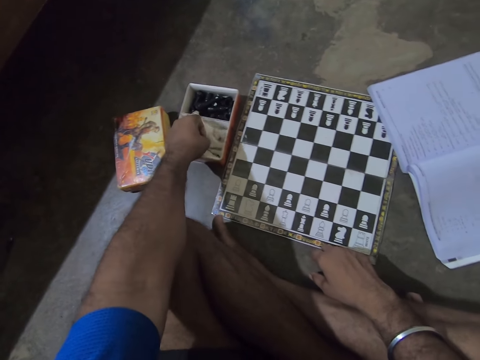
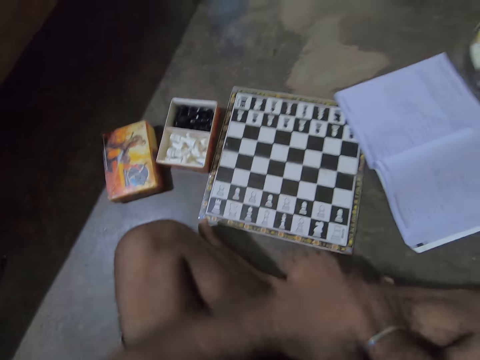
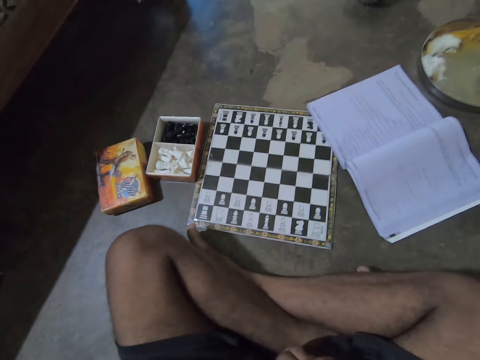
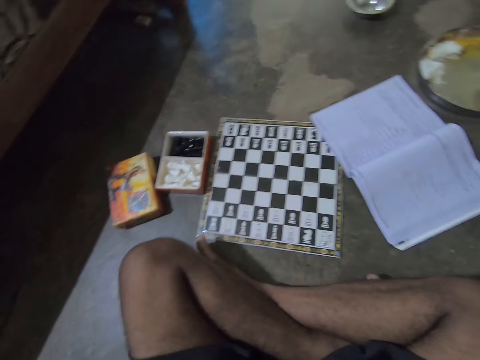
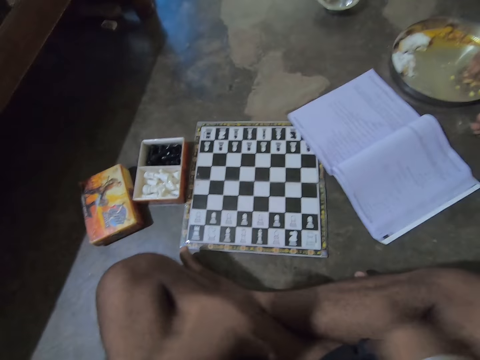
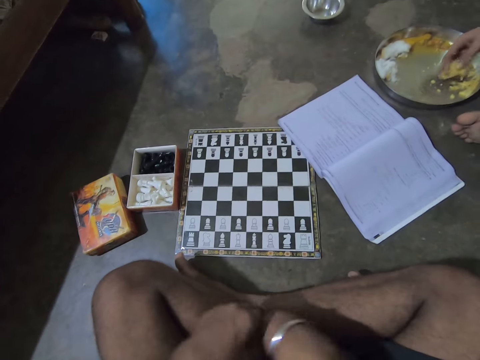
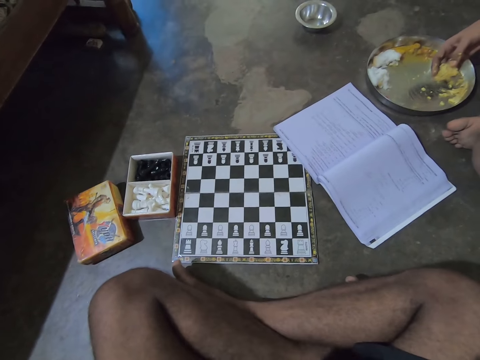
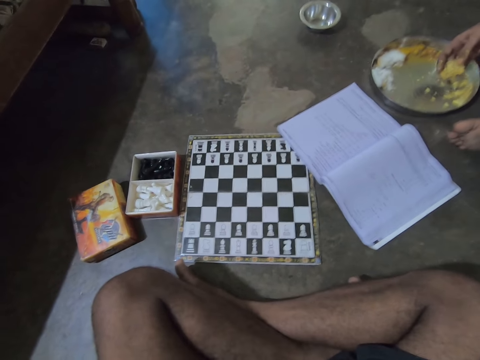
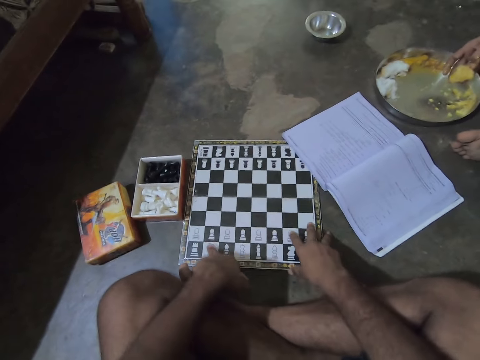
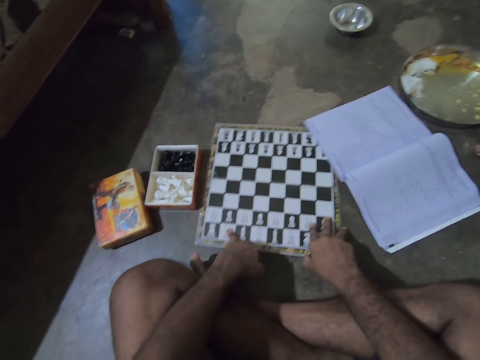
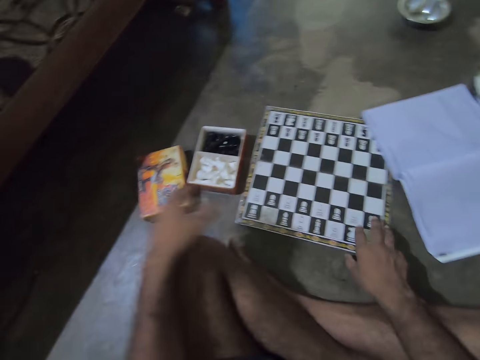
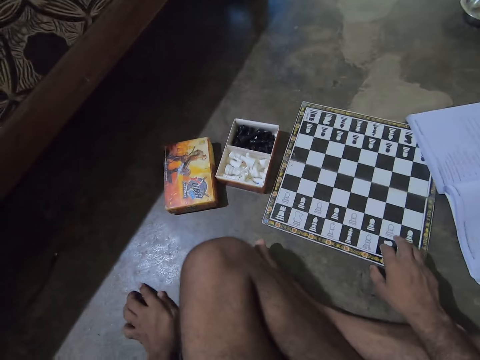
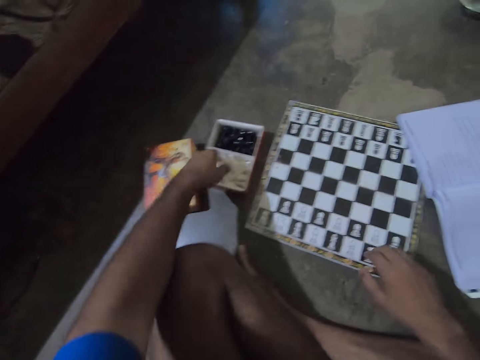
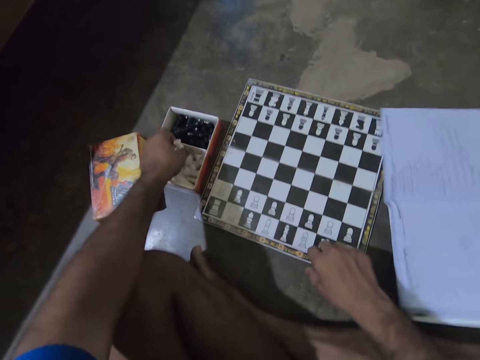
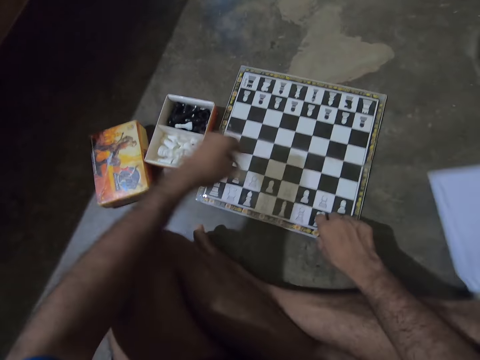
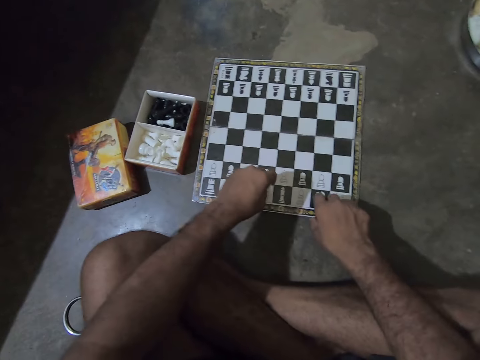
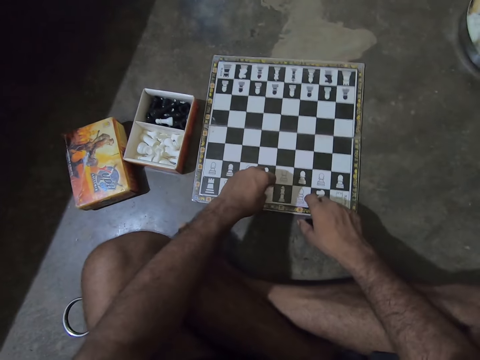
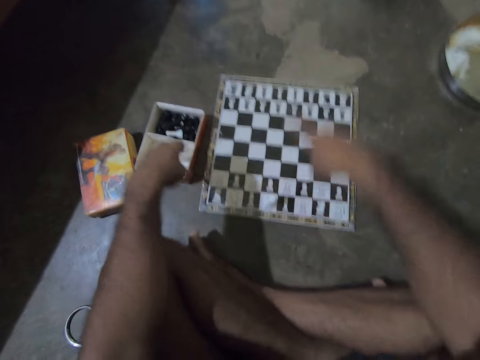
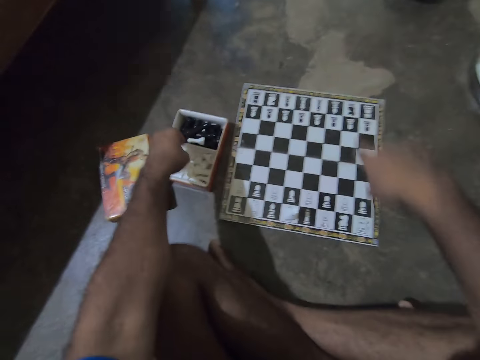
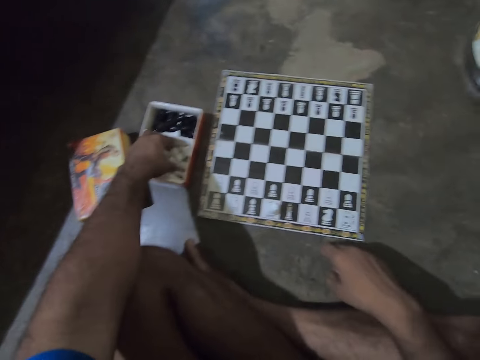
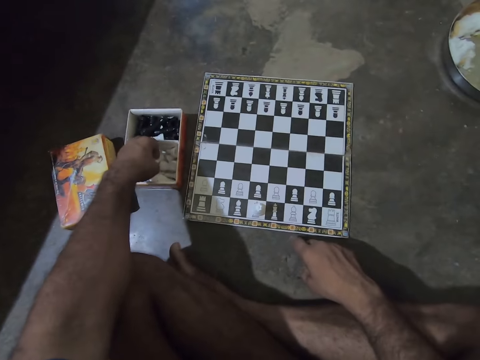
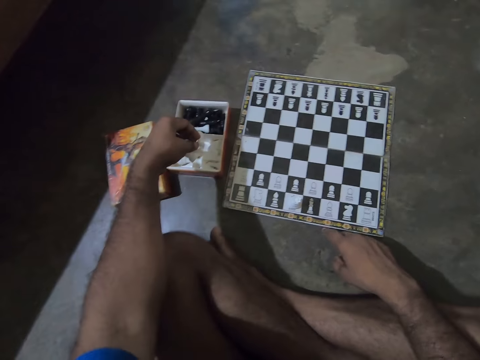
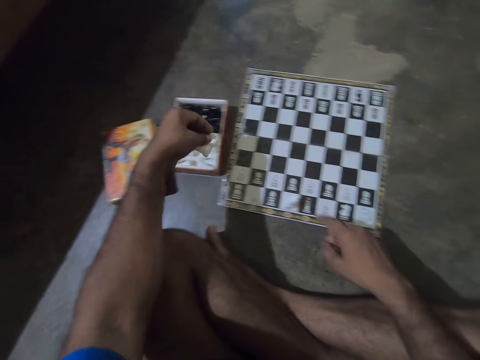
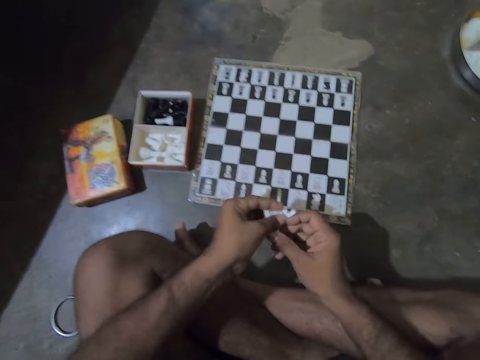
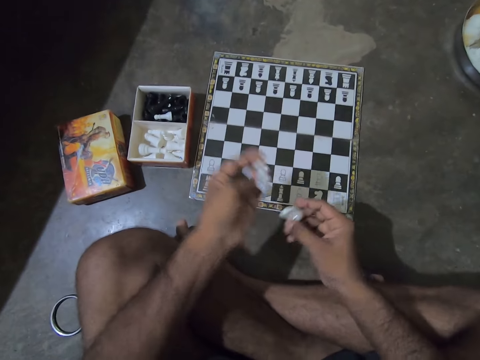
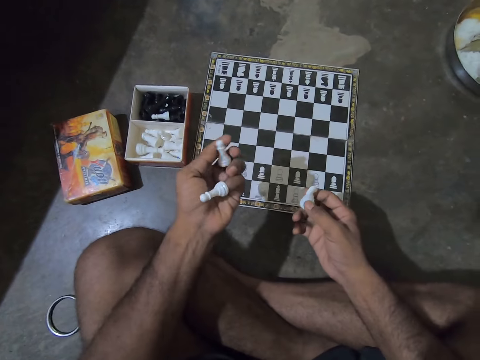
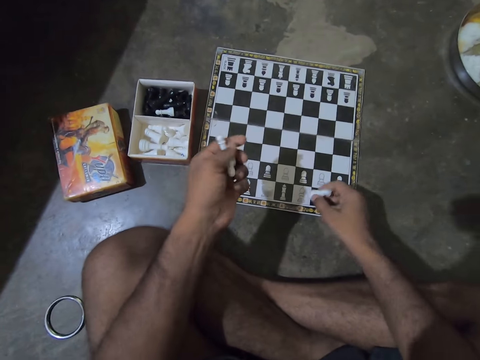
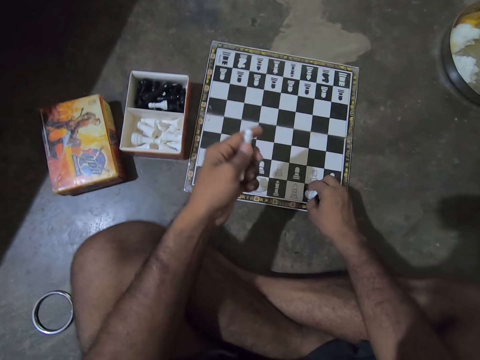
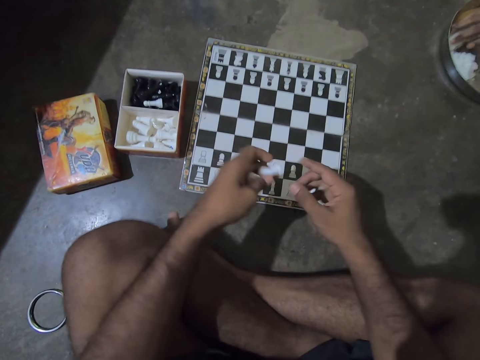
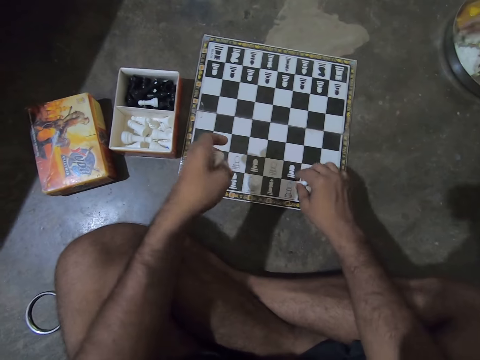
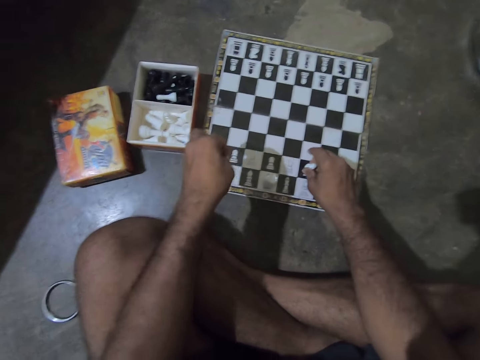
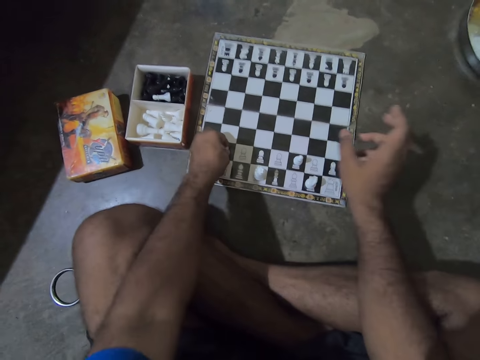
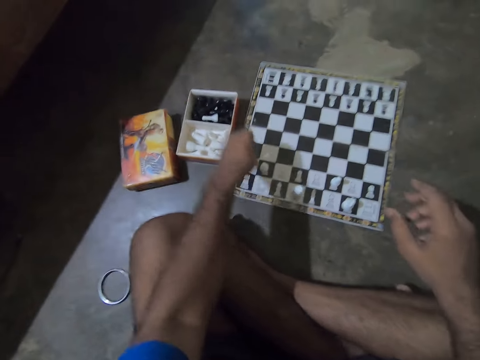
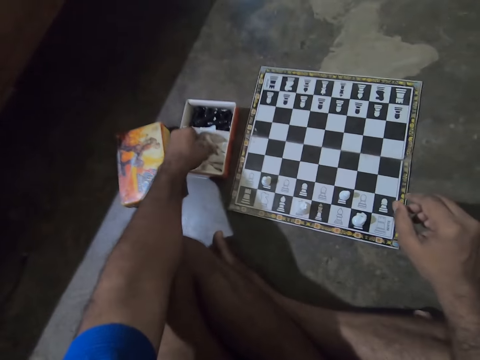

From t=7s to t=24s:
The camera wearer removes a bangle from a hand. He folds his hands on his lap. He looks at a chess board on the floor. He talks with a man. The man eats food from a stainless tray with his right hand, picks food from a plate with a hand, and sits on the floor. The camera wearer moves the chessboard on the floor with both hands. He drops the bangle on the floor with his left hand. The man looks around a room. The camera wearer drops pieces from the chess pack to the chessboard. The man moves a book on the floor with his left hand. The camera wearer picks up a chess piece from a box on the floor. He puts the chess piece on the chess board on the floor. He picks up chess pieces from the box on the floor. The man looks around the room. The camera wearer switches a chess piece to the other hand. He puts down the chess piece on the chess board on the floor. He arranges the chess pieces on the chessboard with both hands. He picks a chess piece from a hand. The man picks food from the plate with a hand. The camera wearer puts down a chess piece on the chess board on the floor. He puts down a chess piece on the chess board on the floor again.

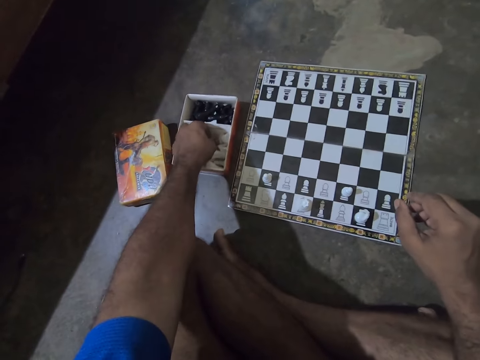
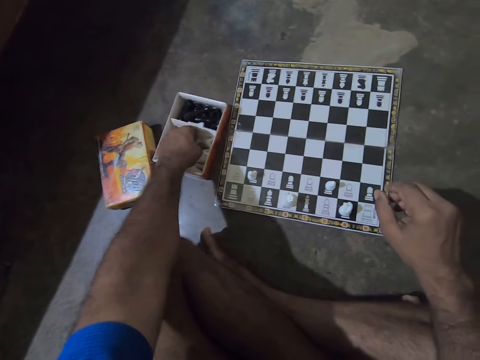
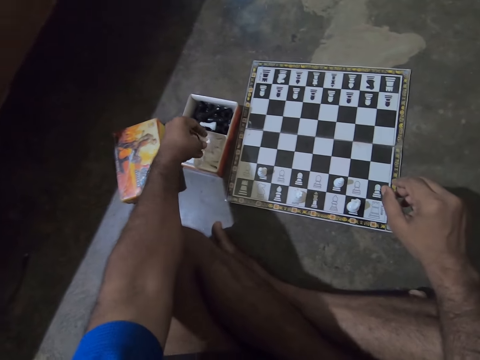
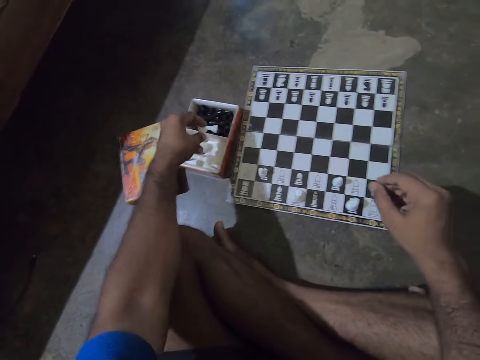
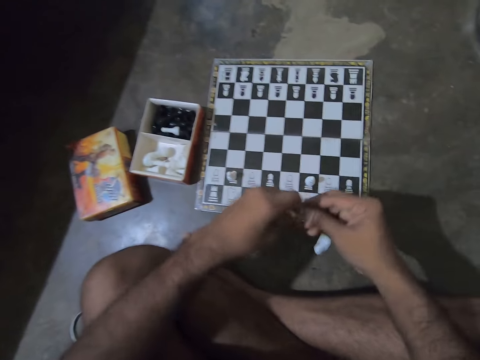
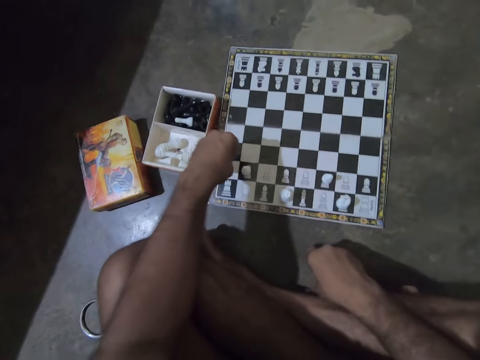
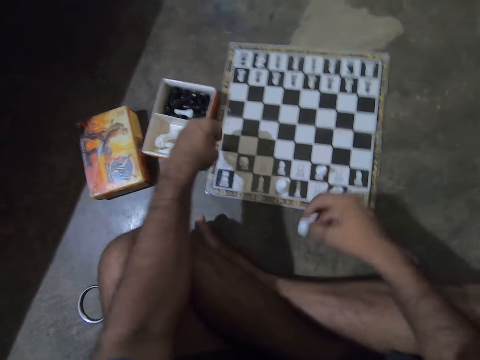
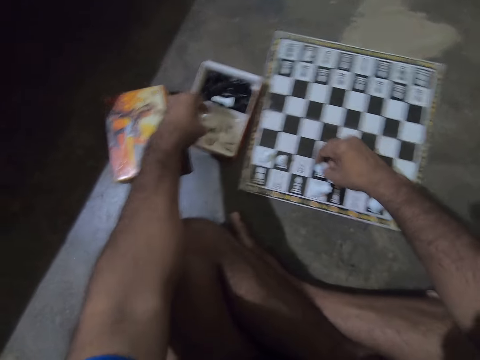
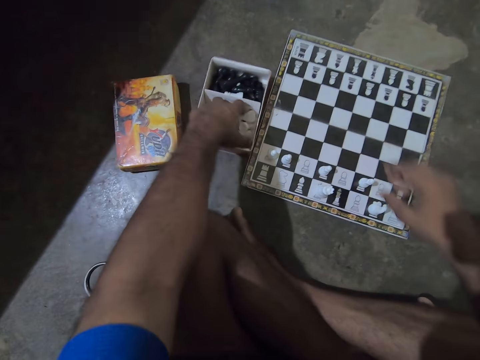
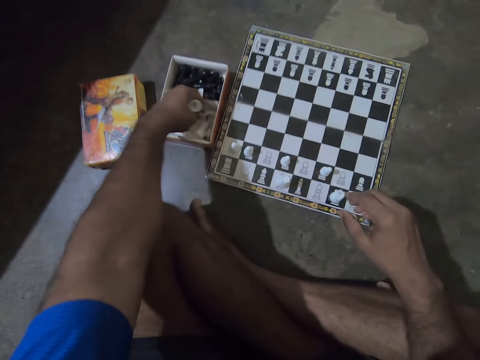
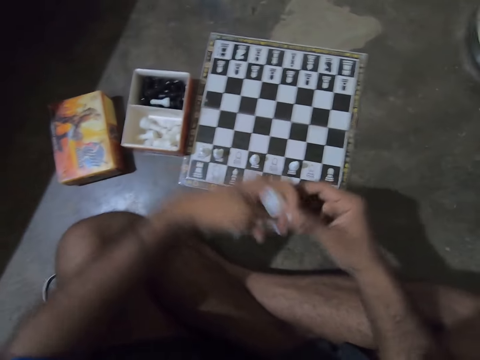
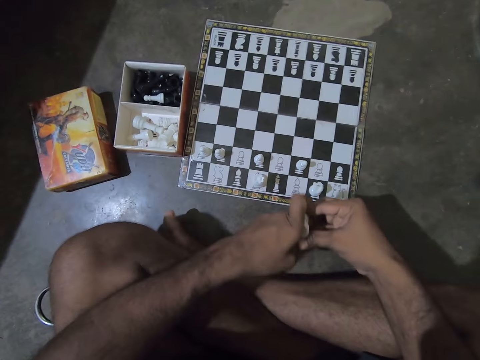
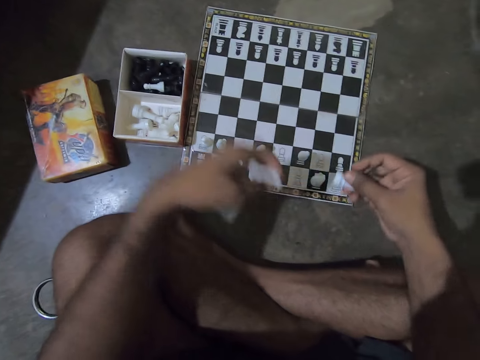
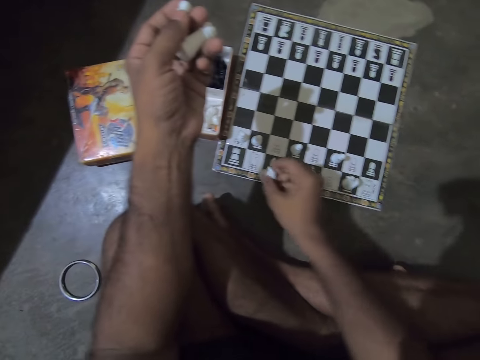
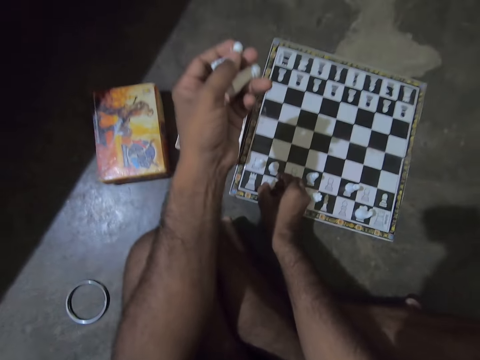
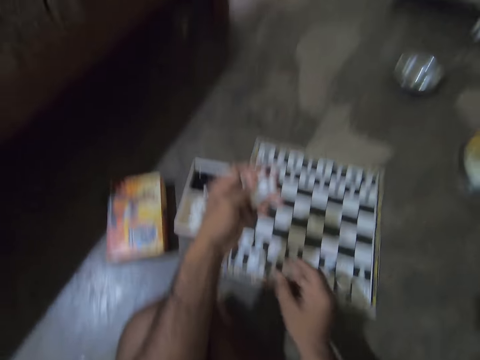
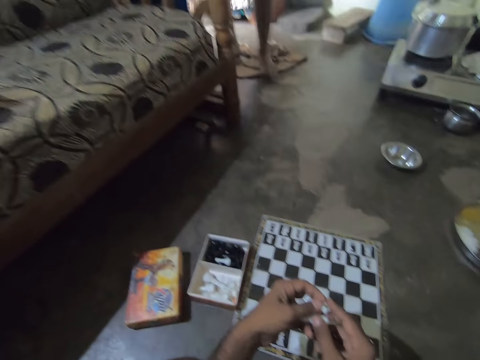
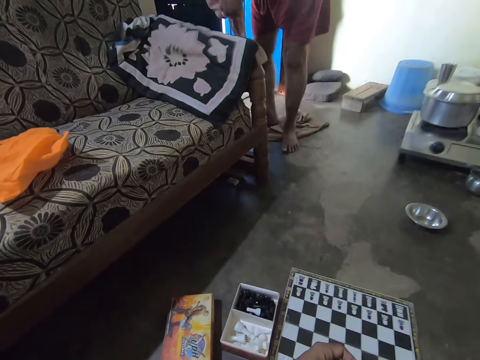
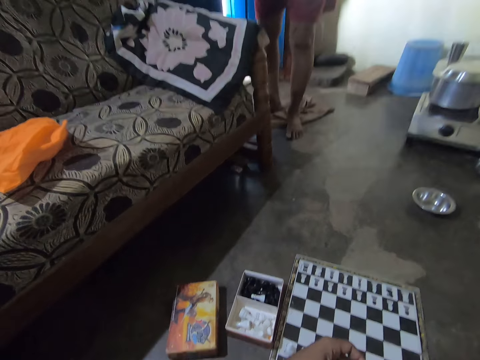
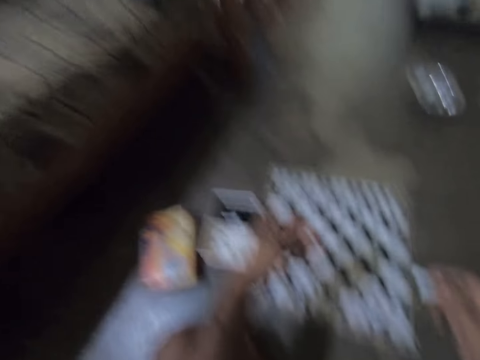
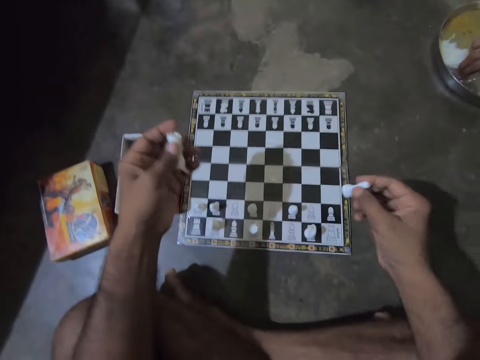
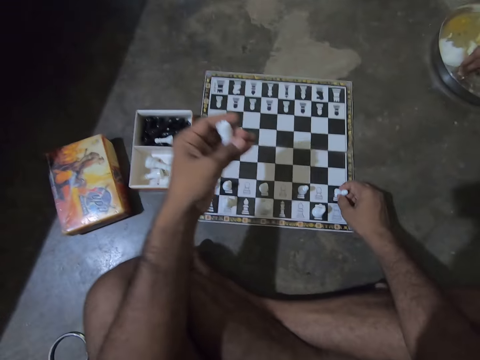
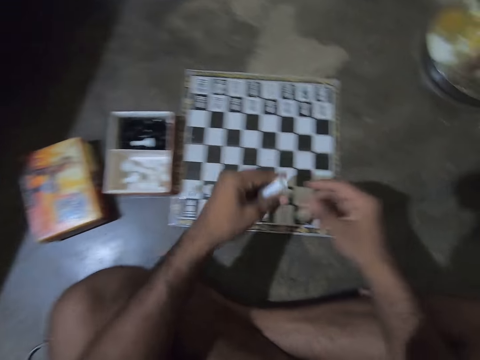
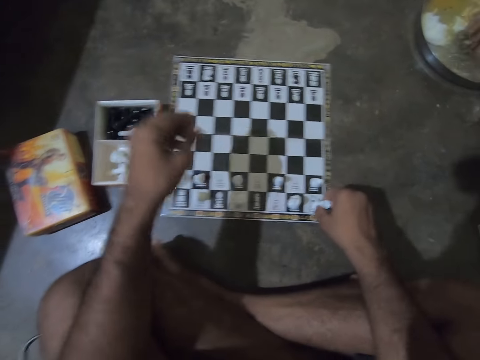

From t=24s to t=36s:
The camera wearer picks up chess pieces from a box on the floor. A man looks around a room. The camera wearer drops a chess piece on the floor. They pick the chess piece from the floor. They put the chess piece on a chess board on the floor. They pick up chess pieces from the box on the floor. They put down a chess piece on the chess board on the floor. They pick a chess piece from a hand. They put down the chess piece on the chess board on the floor. Another man walks into the room. The other man puts a pillow on a seat. The camera wearer looks around the room. They put down a chess piece on the chess board on the floor. The first man picks food from a plate with a hand. The camera wearer picks a chess piece from a hand.
